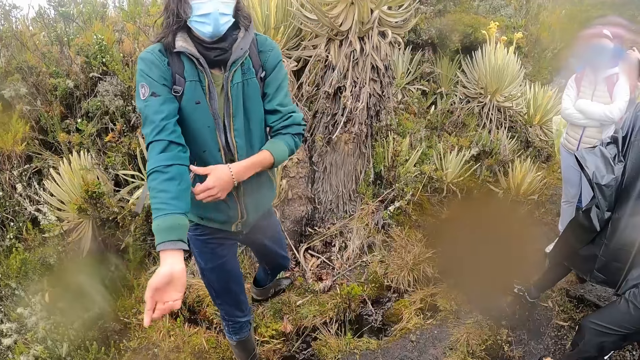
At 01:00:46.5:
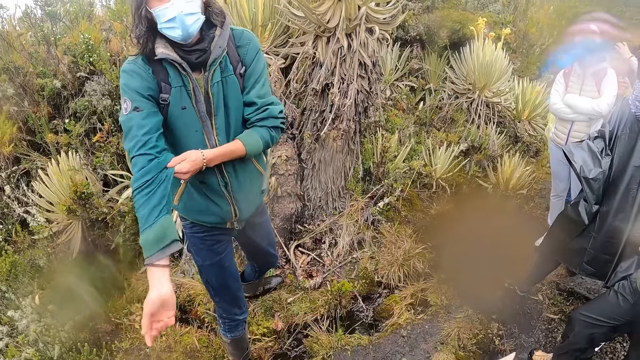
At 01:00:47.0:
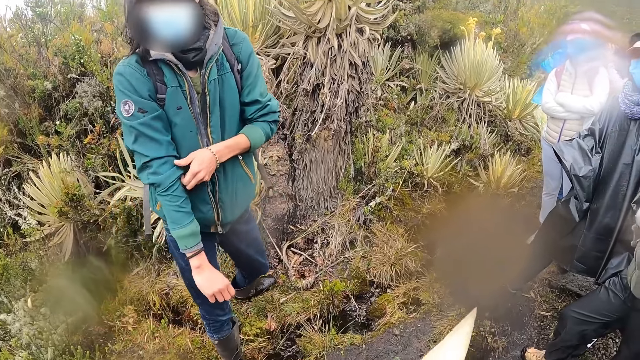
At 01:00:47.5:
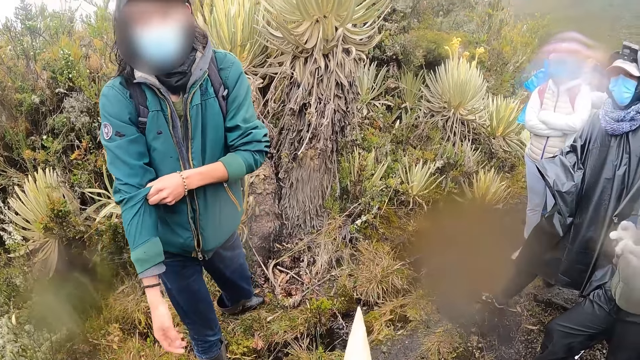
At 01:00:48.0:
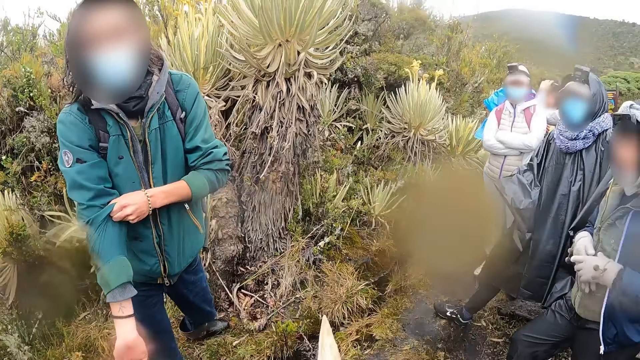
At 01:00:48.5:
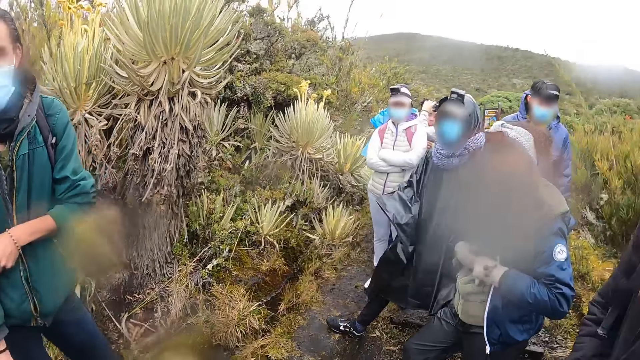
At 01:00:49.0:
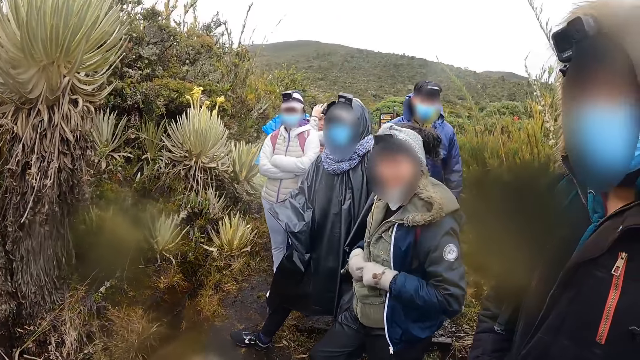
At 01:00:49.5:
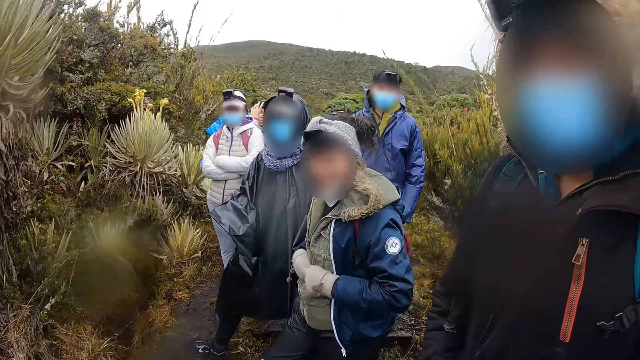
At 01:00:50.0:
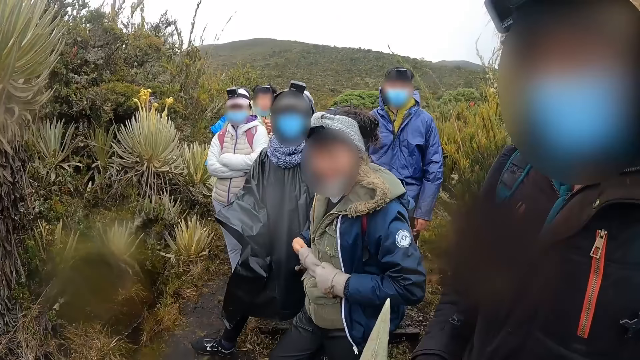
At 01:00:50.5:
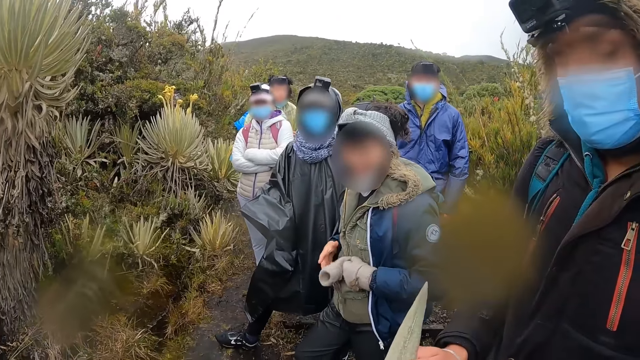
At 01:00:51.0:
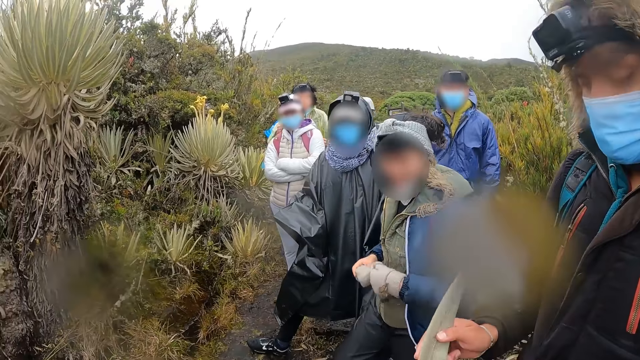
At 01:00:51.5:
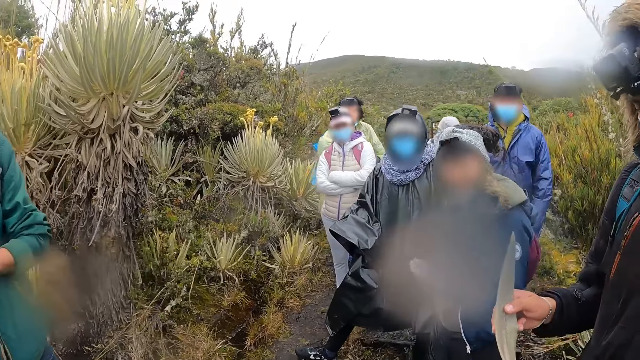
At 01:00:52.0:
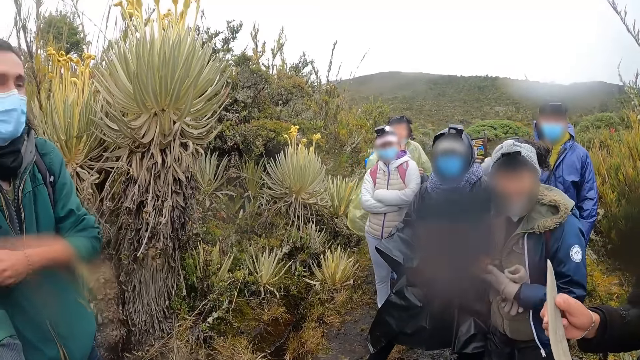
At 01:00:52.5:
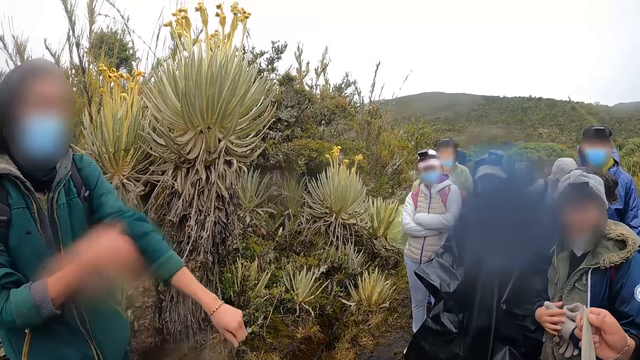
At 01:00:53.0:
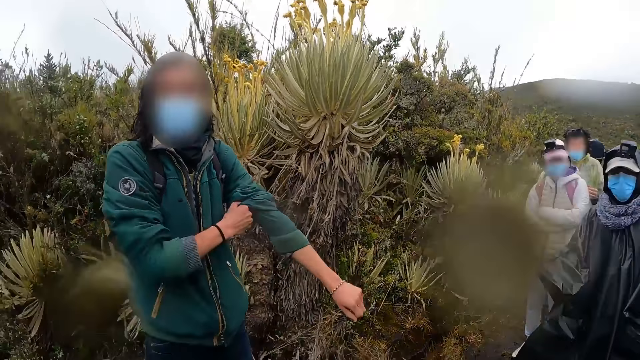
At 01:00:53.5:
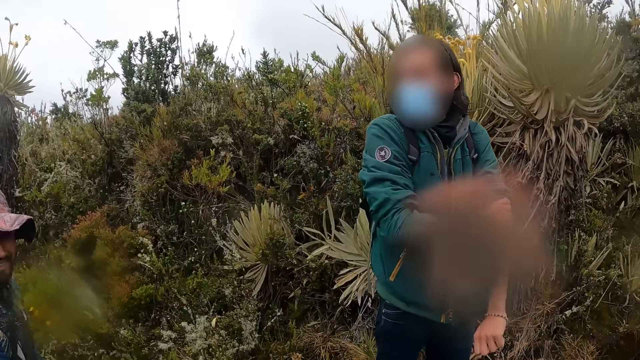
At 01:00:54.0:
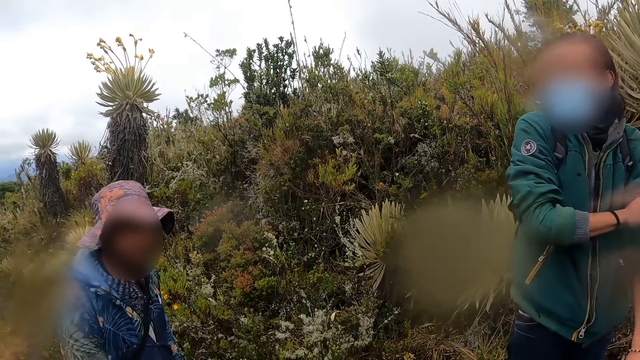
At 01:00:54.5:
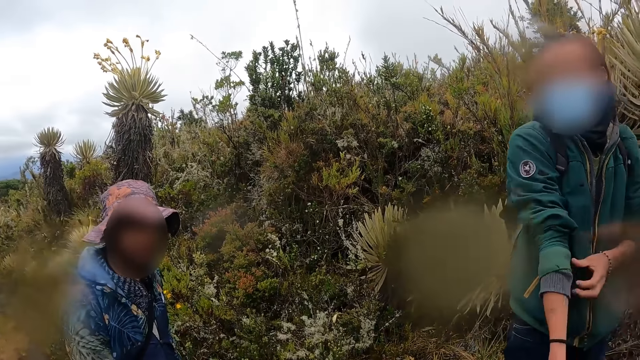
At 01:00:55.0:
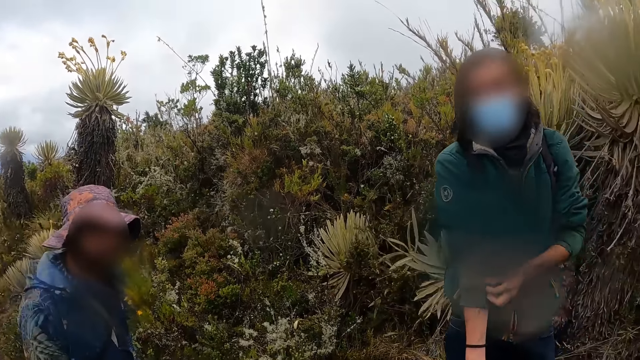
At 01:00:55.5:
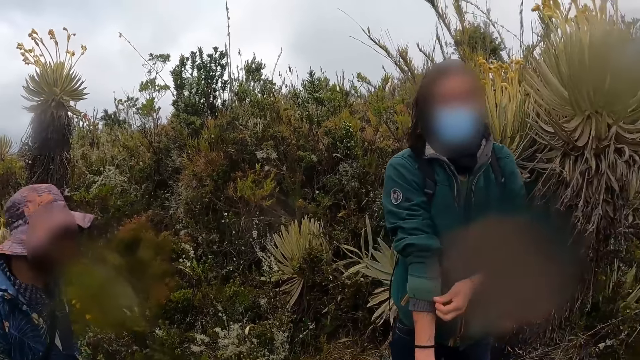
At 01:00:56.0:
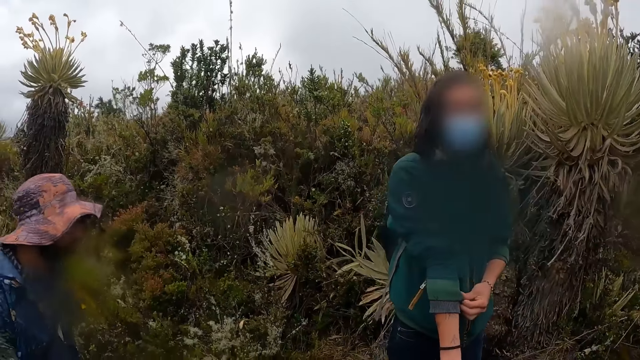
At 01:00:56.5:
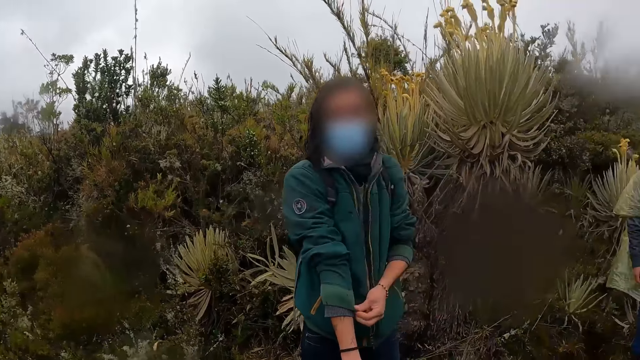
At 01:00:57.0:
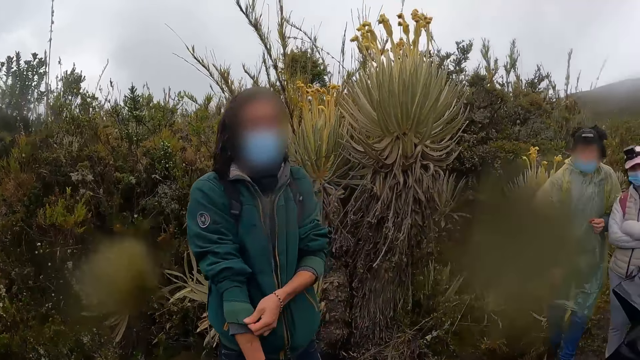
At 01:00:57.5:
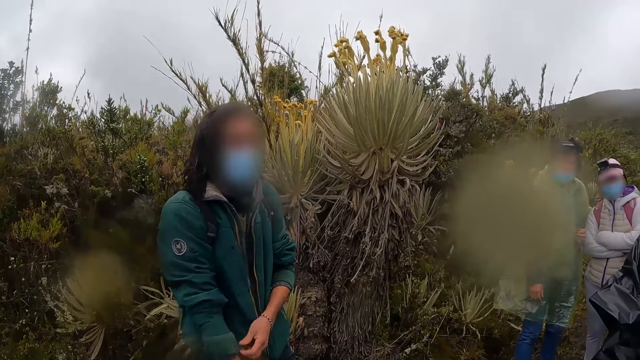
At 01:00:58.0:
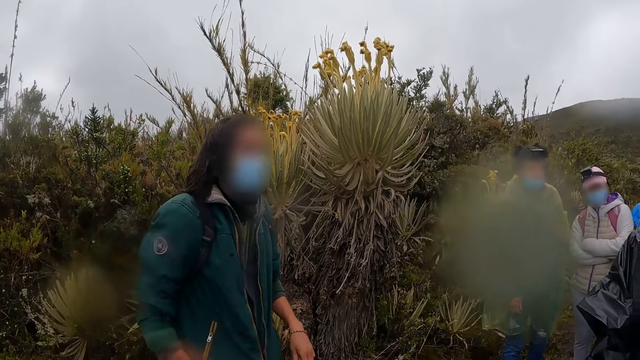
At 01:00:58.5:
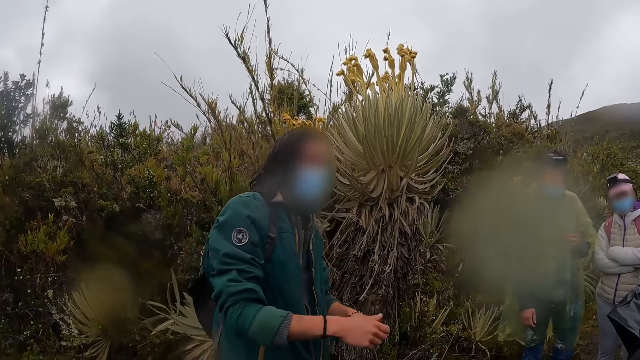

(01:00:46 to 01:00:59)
A man pulls his right sleeve with his left hand. A woman removes her right glove from her right hand with her left hand. The camera wearer looks around the field. They give another man something. The first man pulls his left sleeve with his right hand. The camera wearer looks around the field. The first man pulls his right sleeve with his left hand.

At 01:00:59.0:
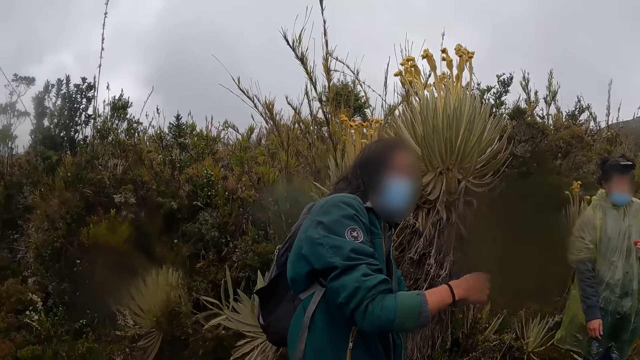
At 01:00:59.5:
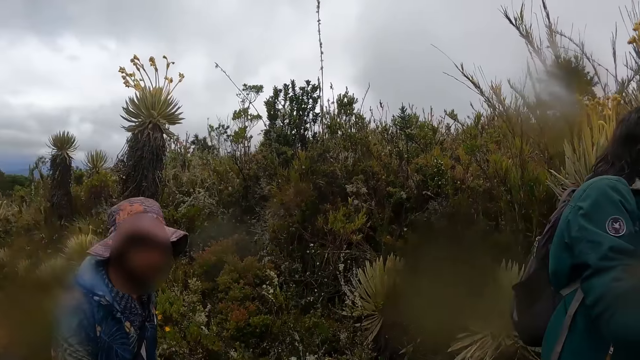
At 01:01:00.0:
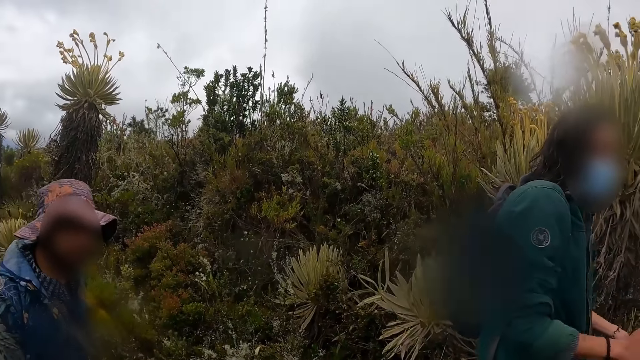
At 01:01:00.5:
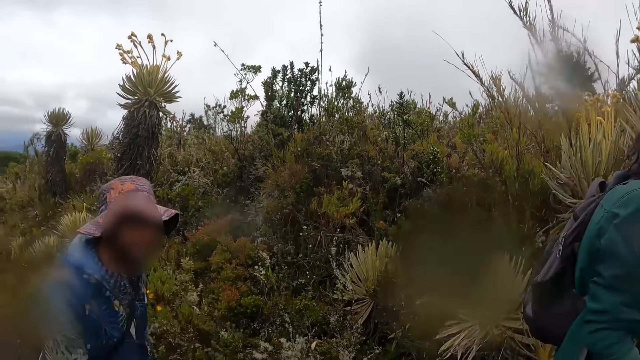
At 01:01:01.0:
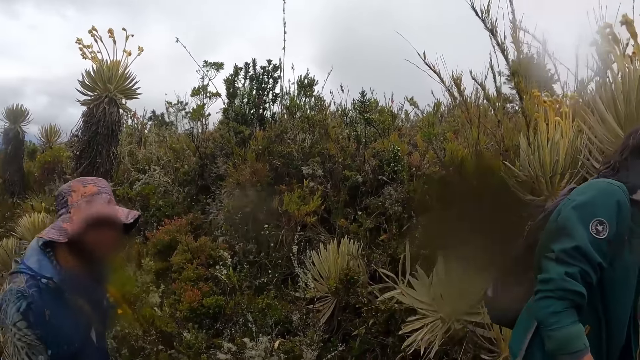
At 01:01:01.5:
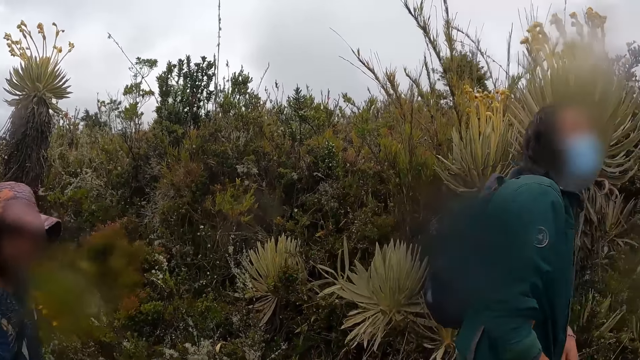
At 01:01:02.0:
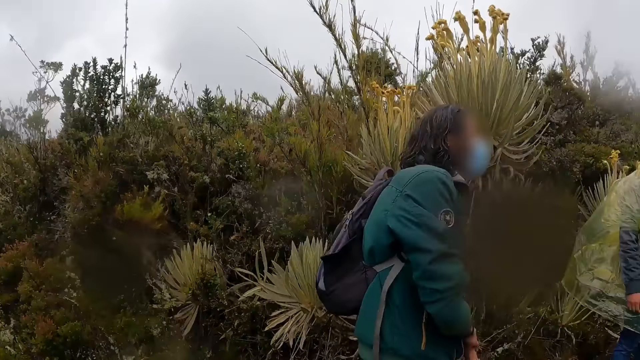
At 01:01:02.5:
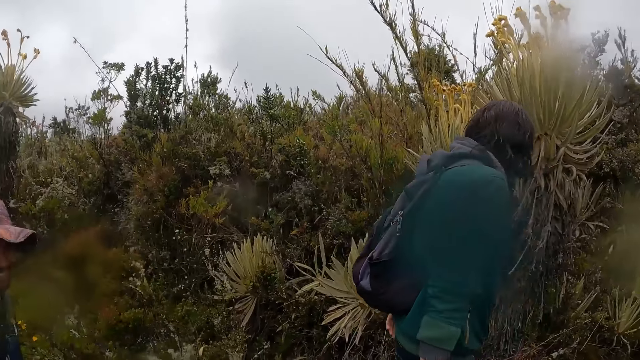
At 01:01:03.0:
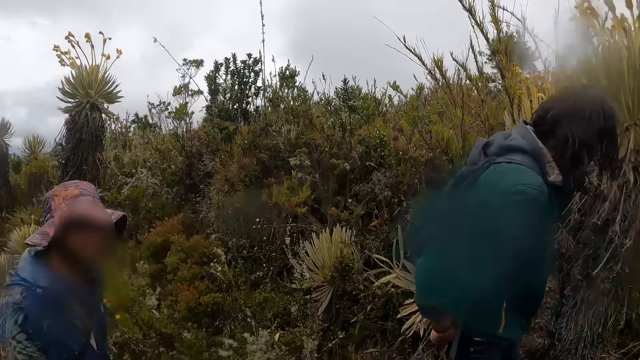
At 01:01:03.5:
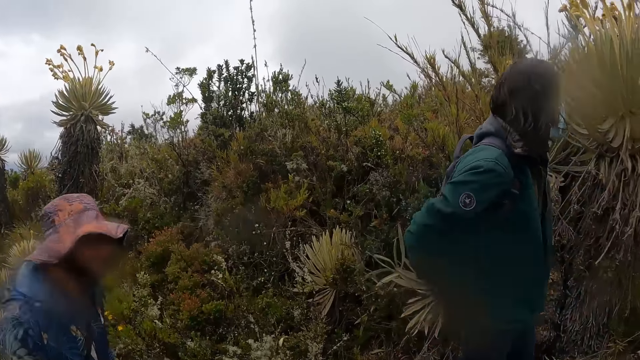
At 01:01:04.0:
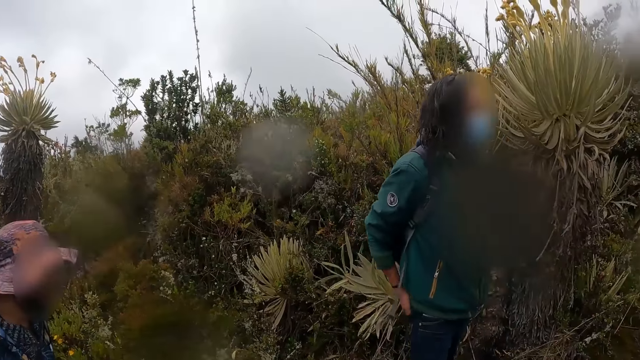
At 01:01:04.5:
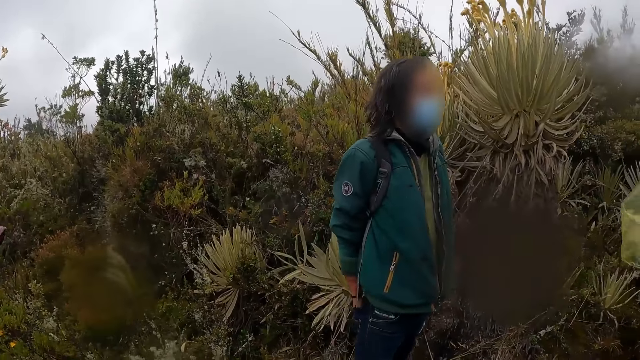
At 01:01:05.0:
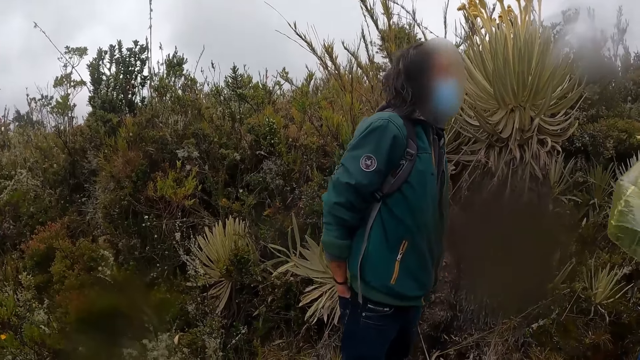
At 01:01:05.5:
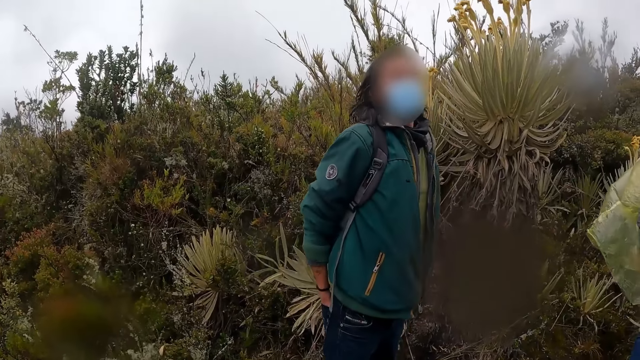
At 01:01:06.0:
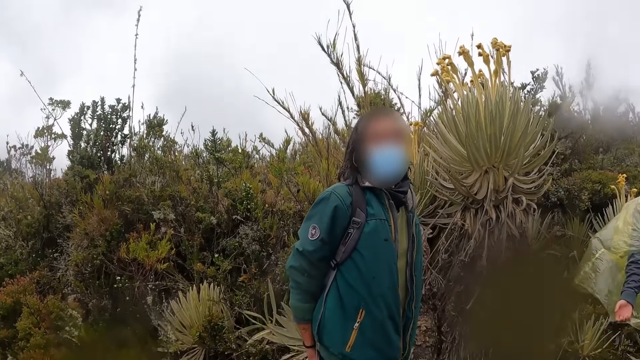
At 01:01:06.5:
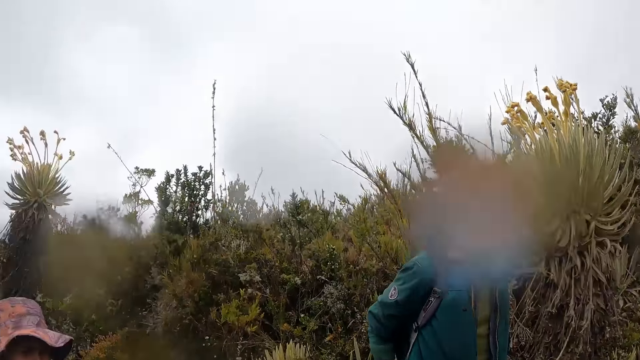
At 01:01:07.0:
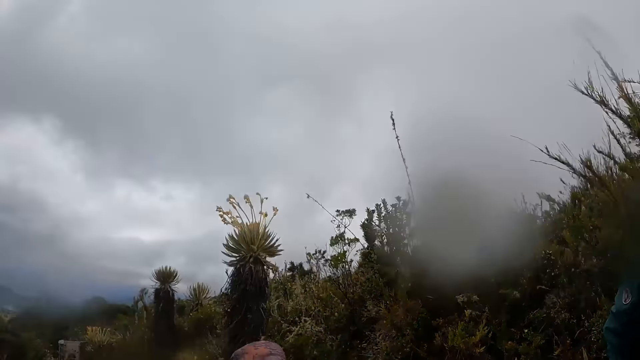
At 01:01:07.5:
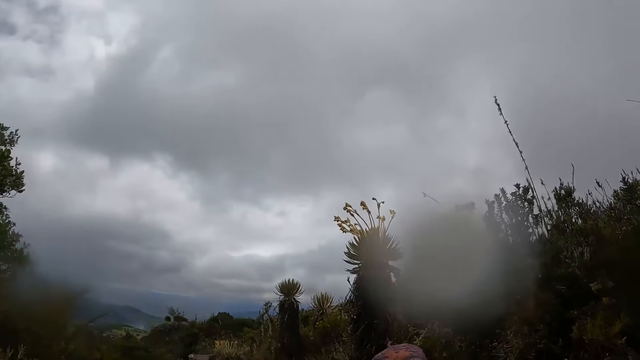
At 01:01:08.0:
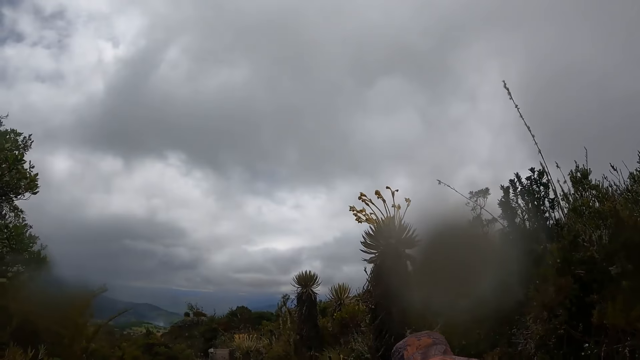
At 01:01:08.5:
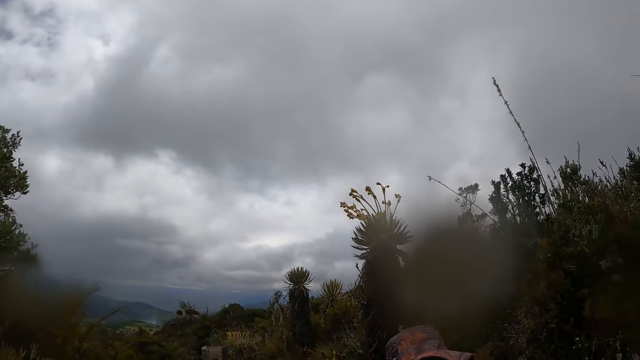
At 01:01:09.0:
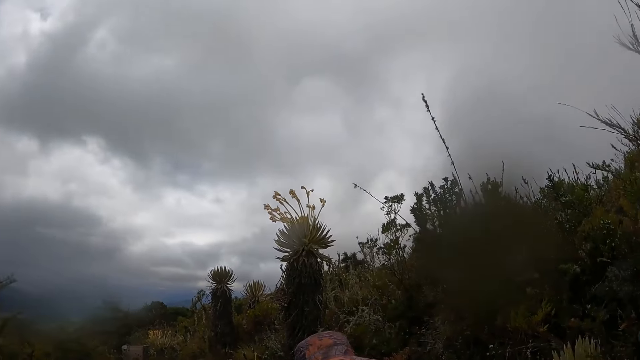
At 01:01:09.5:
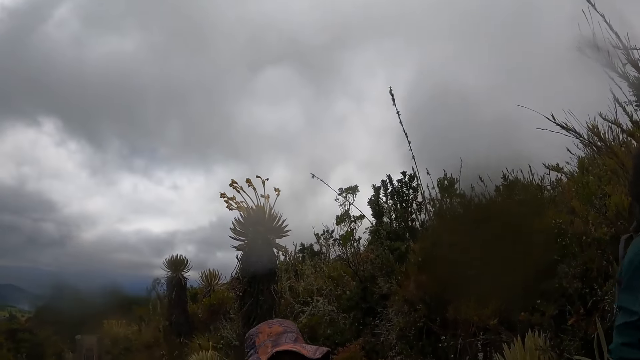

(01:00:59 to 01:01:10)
The man dips his right hand in his trouser pocket.
